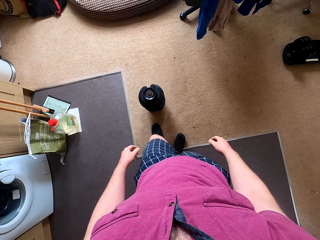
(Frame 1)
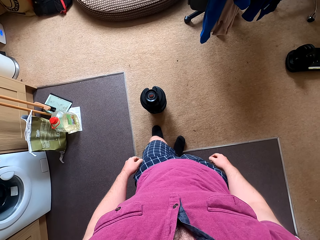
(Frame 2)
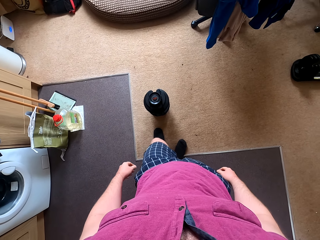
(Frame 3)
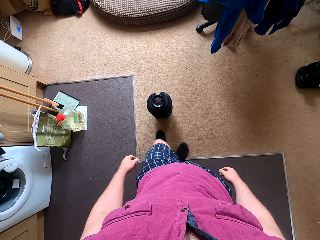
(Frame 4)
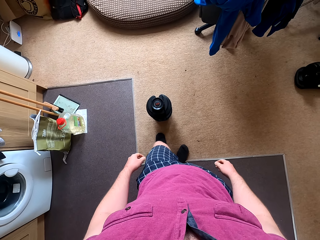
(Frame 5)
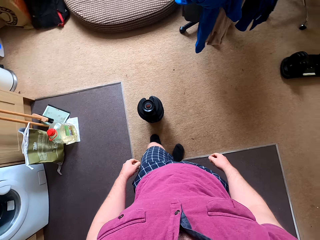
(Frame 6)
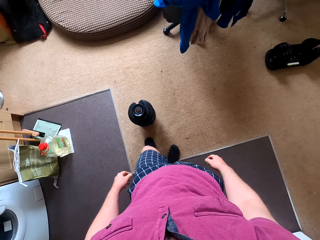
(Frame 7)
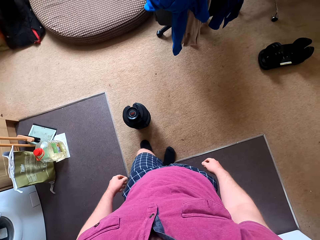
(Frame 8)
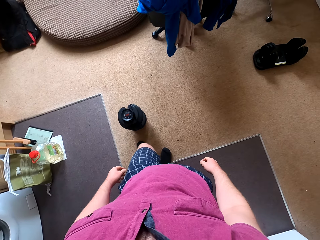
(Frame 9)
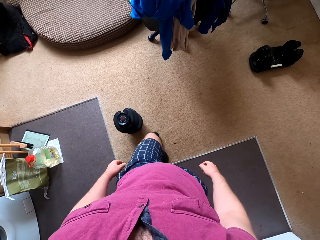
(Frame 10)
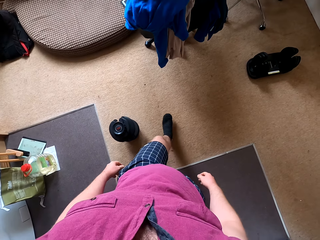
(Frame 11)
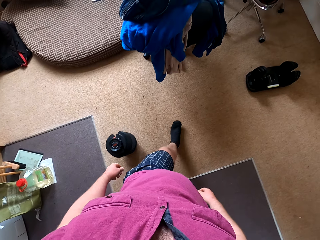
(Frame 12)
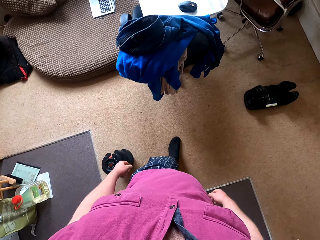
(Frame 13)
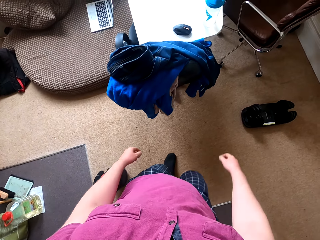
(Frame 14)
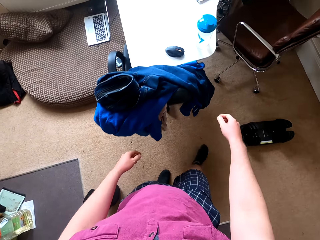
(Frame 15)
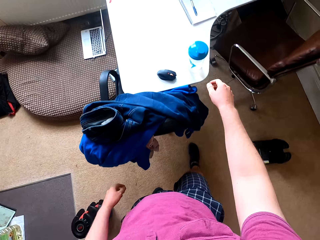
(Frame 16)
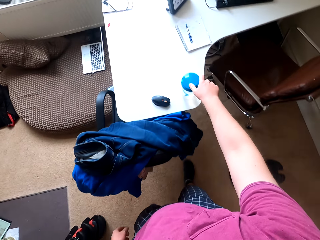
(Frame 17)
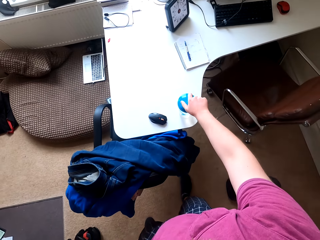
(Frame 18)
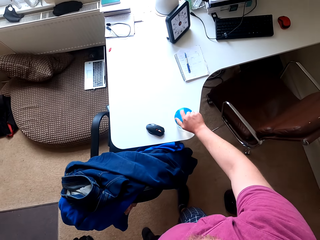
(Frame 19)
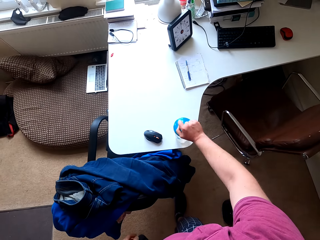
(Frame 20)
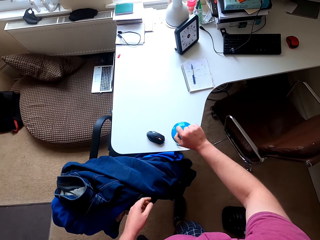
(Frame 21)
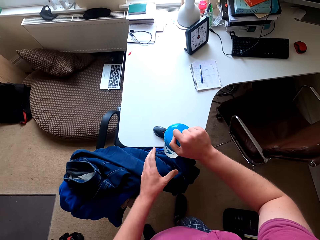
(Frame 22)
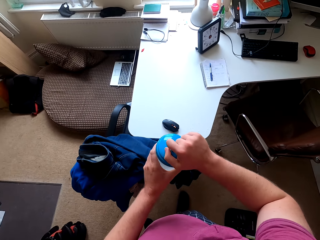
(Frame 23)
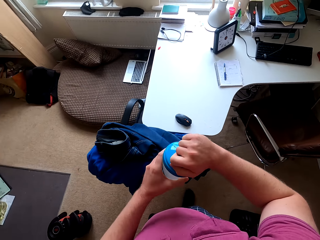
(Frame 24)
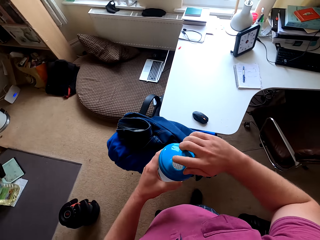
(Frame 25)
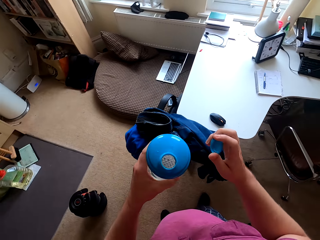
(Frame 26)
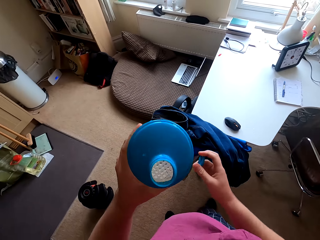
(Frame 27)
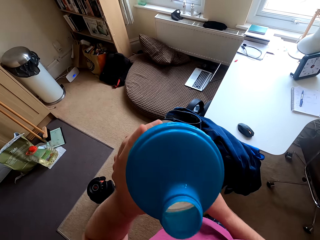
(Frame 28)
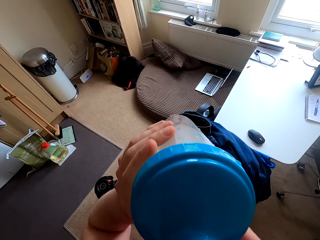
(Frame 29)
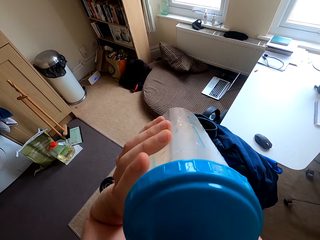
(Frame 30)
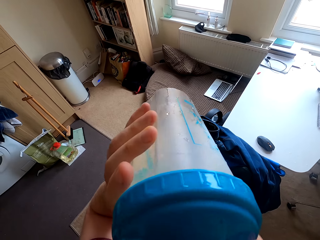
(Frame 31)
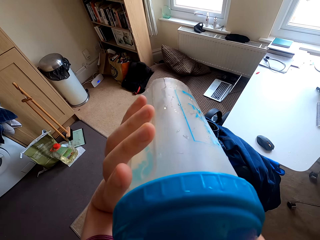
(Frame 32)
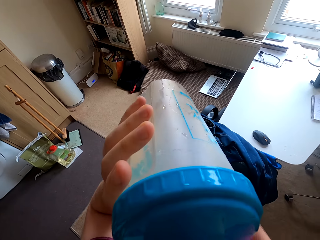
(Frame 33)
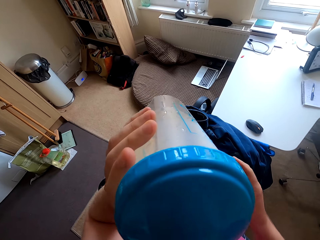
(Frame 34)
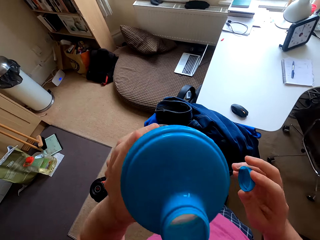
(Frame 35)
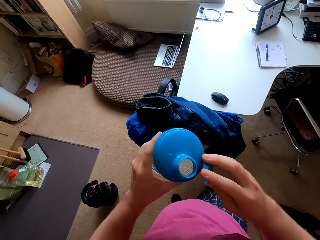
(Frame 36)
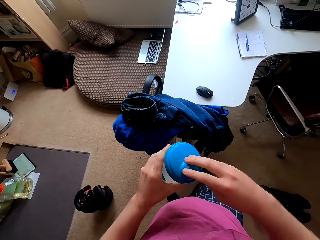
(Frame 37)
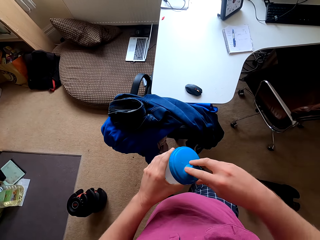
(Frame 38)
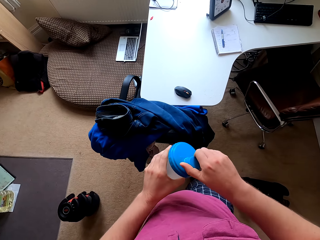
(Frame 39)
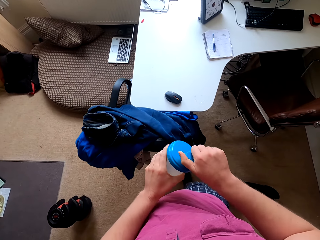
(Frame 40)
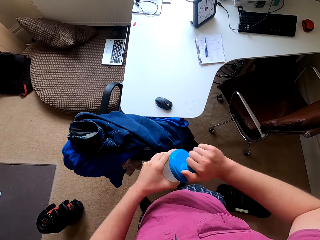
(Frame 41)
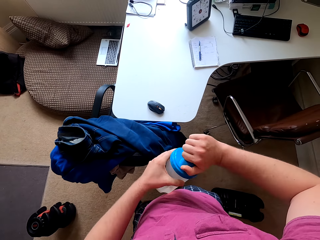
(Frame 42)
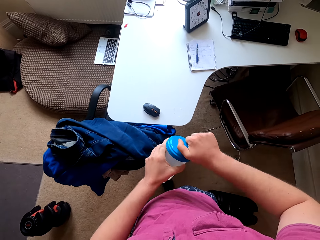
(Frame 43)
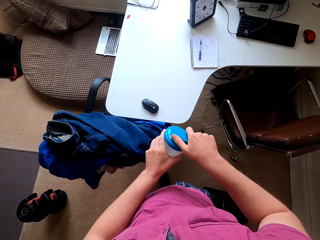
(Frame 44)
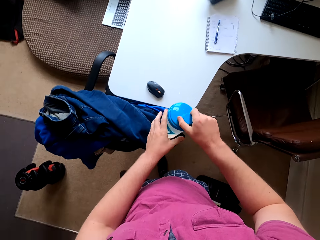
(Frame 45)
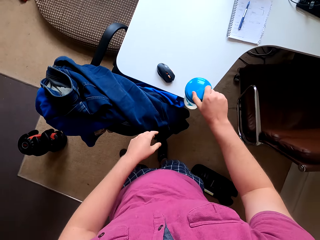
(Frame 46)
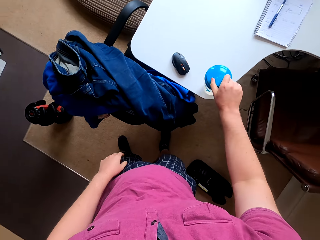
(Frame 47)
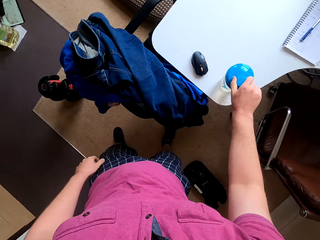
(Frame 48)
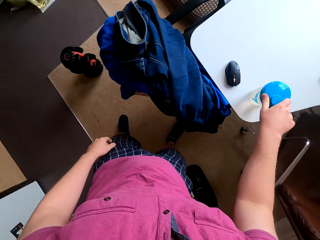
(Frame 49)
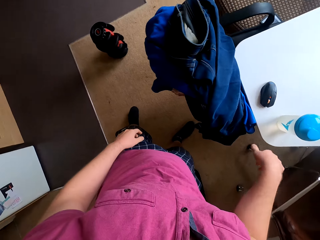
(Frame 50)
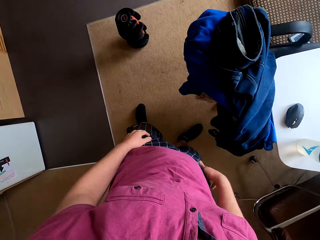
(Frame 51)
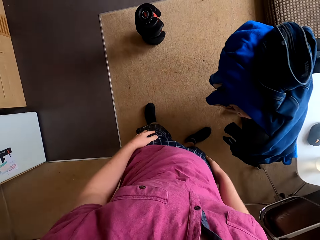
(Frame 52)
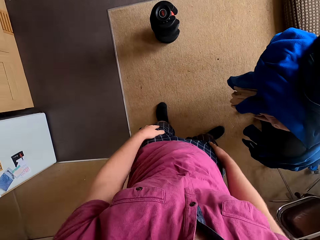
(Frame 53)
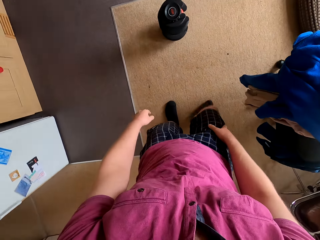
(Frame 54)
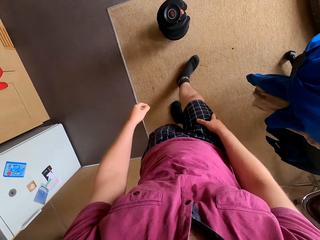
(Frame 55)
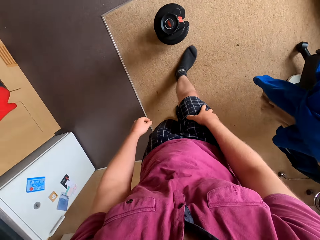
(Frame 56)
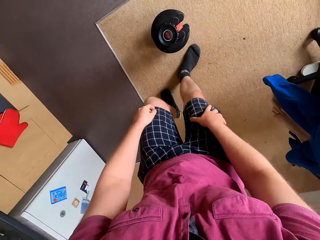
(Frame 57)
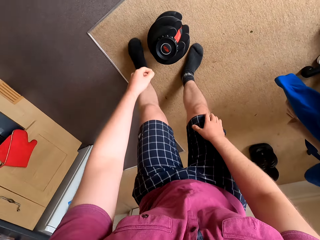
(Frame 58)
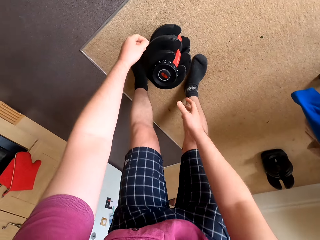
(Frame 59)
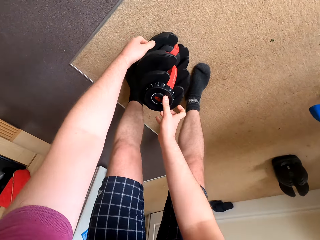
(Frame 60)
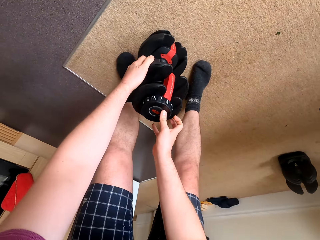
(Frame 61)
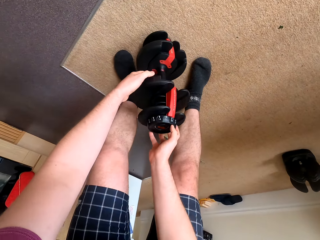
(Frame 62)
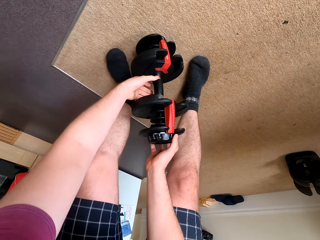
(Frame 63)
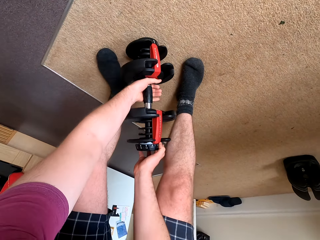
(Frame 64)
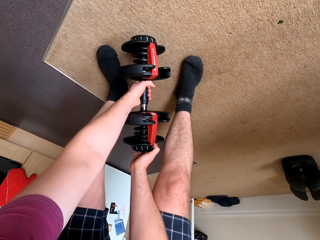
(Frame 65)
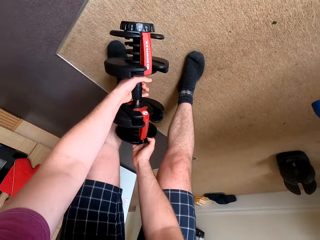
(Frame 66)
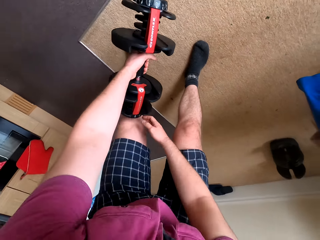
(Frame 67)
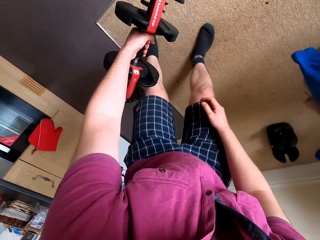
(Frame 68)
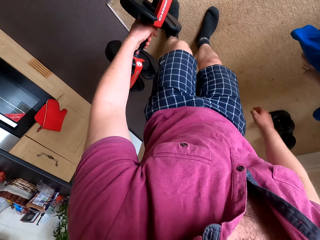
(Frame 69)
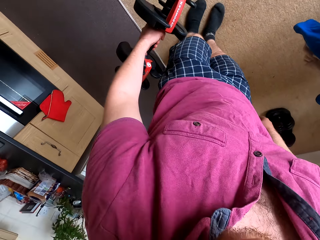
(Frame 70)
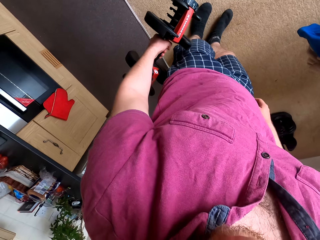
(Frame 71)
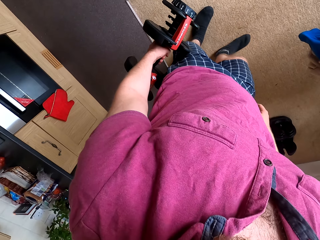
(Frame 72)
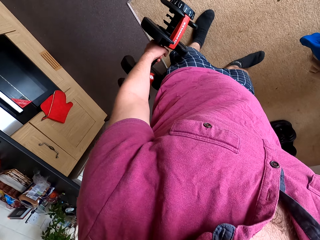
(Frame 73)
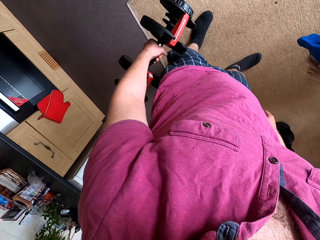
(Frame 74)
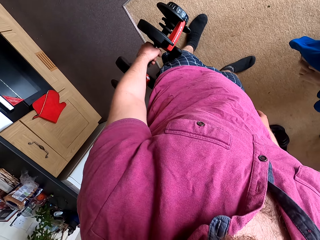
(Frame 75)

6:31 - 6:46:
The camera wearer walks towards the table. They open the bottle lid. They pick up the water bottle on top of the table. They drink water from the bottle. They close the water bottle lid. They put the water bottle on top of the table. They move towards the dumbbell. They lift the dumbbell.

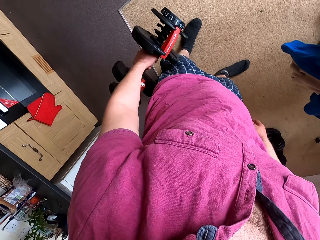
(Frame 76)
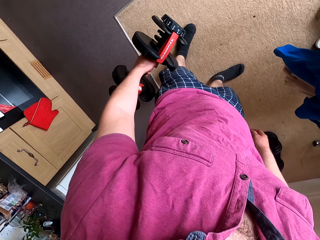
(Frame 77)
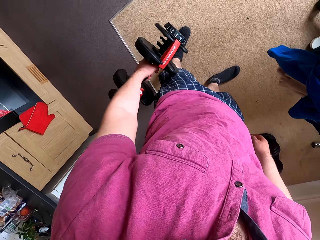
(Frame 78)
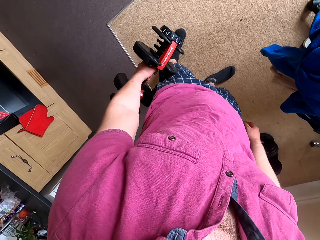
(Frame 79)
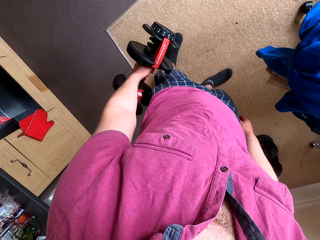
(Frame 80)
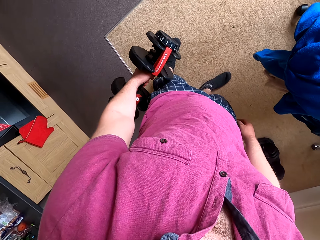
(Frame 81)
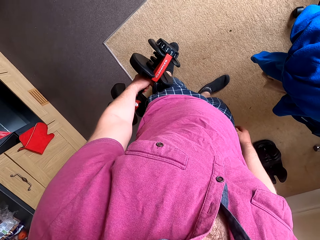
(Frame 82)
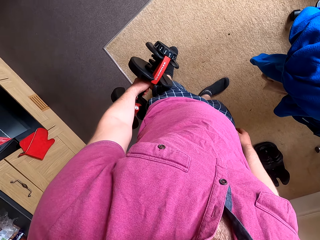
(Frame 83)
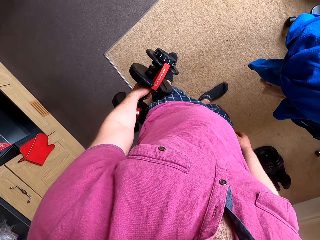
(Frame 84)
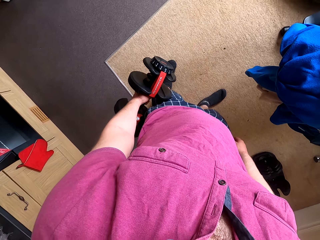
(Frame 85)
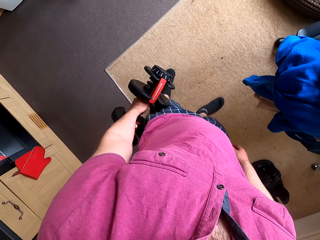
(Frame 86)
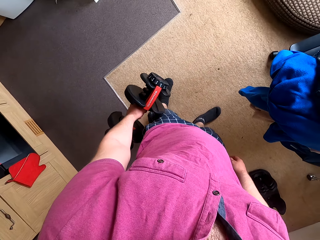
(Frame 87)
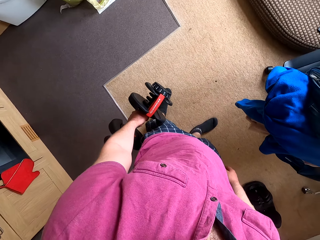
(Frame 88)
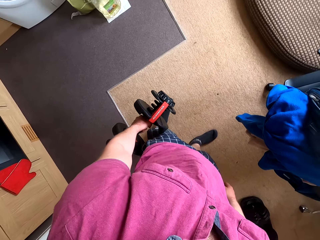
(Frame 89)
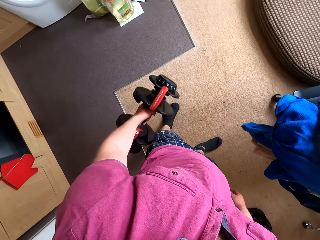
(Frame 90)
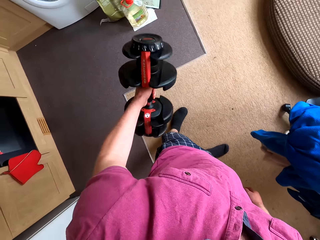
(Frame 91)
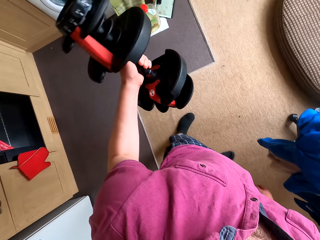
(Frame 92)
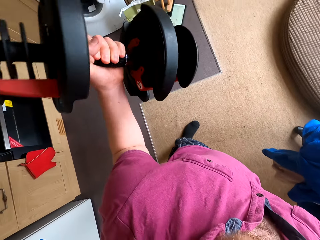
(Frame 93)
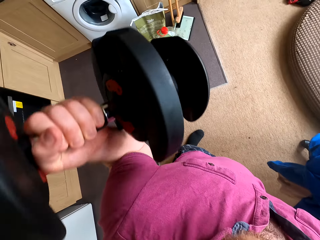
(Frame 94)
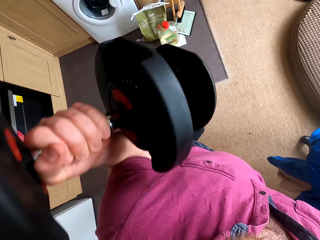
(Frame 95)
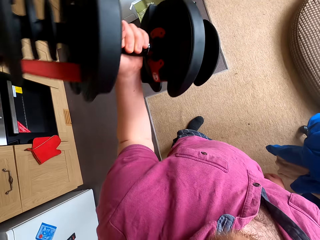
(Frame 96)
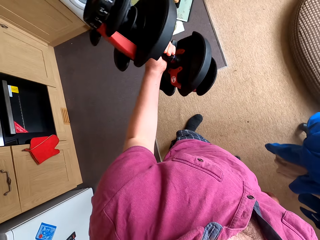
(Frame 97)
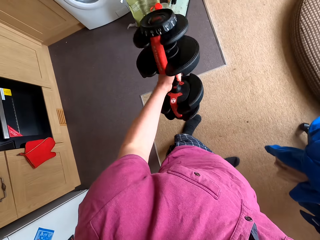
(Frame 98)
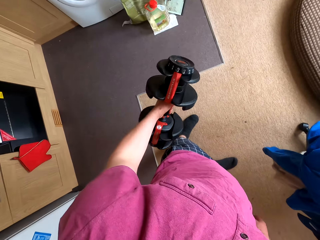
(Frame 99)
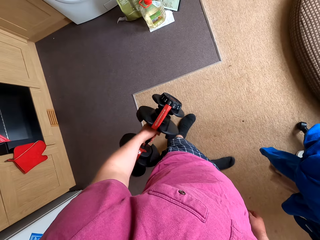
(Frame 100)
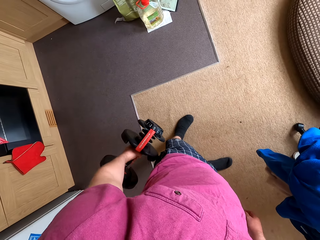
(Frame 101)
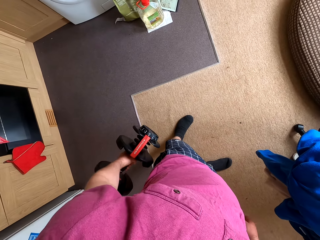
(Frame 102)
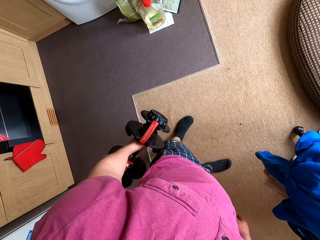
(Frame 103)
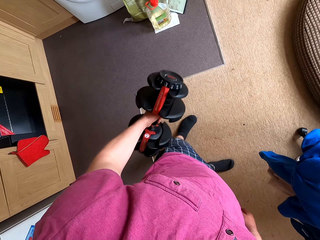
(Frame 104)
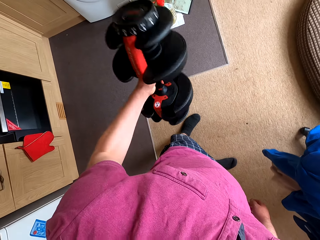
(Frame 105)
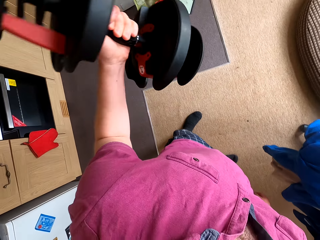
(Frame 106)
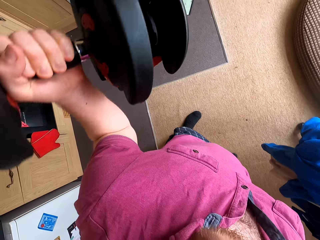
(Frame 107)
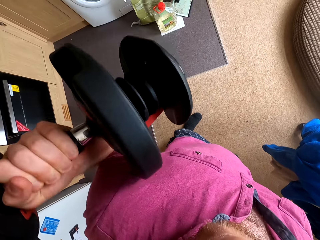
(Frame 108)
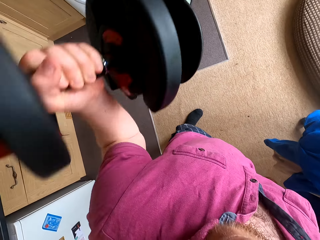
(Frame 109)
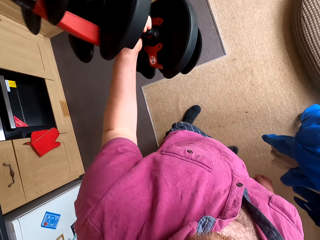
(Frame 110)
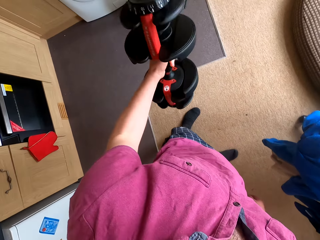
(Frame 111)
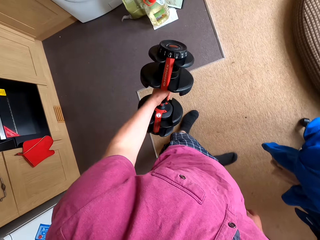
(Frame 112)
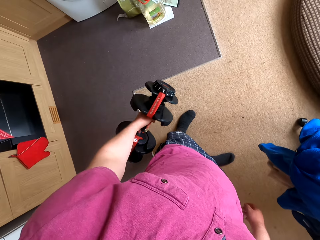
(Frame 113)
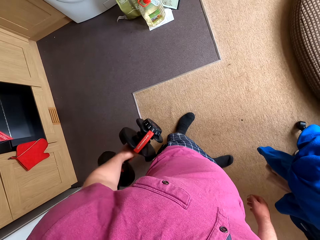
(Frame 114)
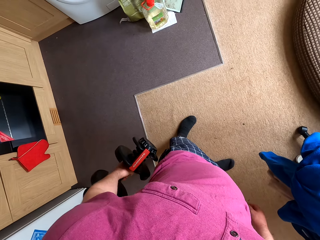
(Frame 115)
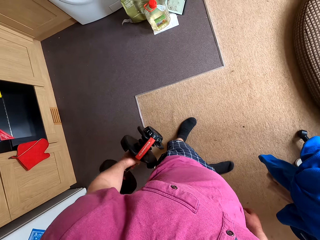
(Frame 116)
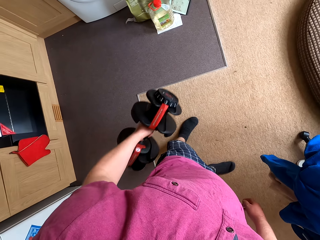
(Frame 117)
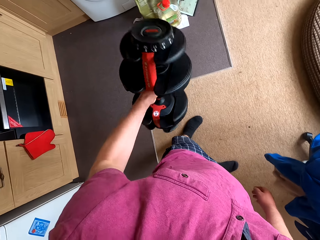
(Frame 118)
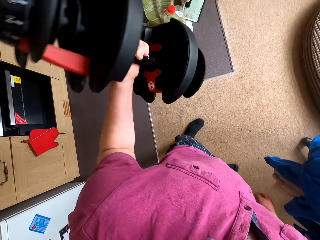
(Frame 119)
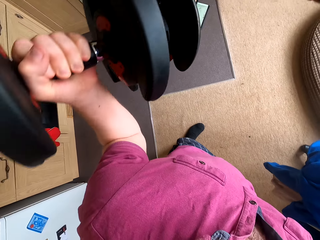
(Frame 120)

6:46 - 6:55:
The camera wearer carries the dumbbell. They lift the dumbbell with the left hand.
